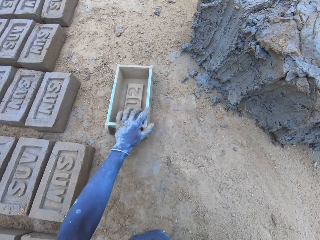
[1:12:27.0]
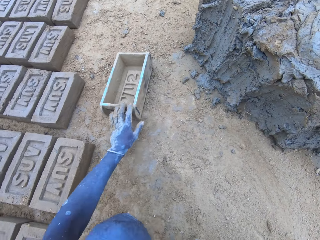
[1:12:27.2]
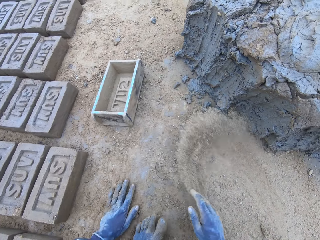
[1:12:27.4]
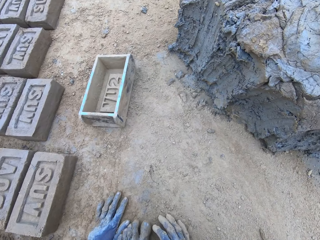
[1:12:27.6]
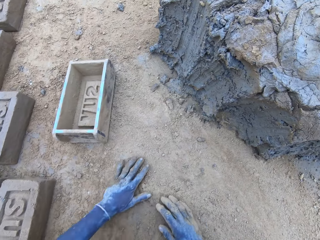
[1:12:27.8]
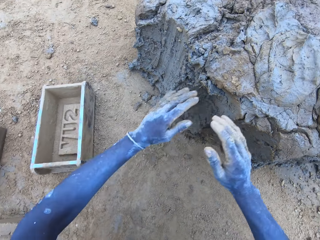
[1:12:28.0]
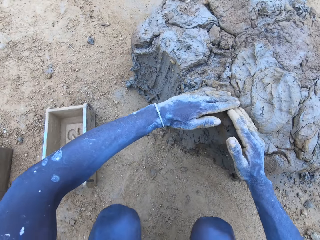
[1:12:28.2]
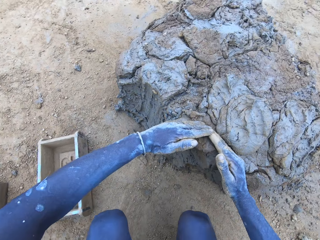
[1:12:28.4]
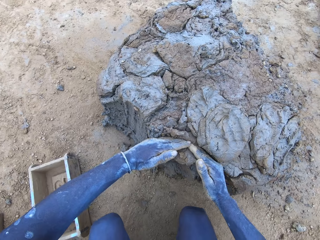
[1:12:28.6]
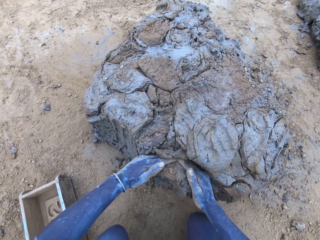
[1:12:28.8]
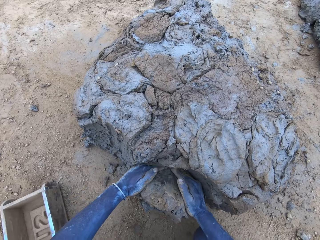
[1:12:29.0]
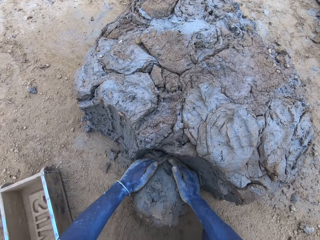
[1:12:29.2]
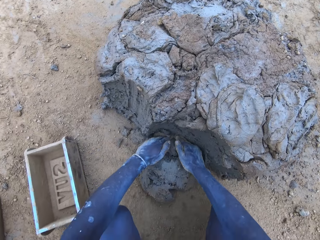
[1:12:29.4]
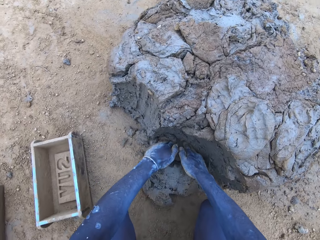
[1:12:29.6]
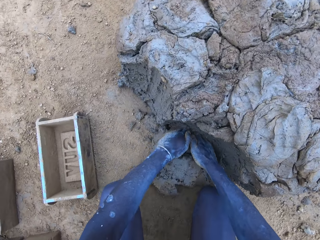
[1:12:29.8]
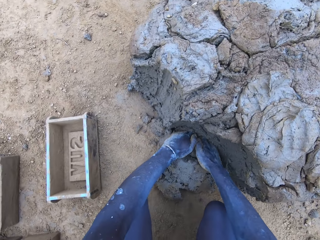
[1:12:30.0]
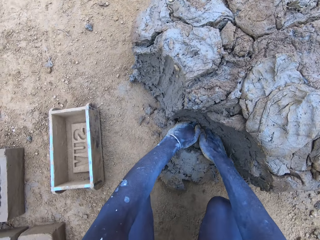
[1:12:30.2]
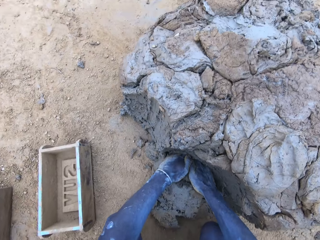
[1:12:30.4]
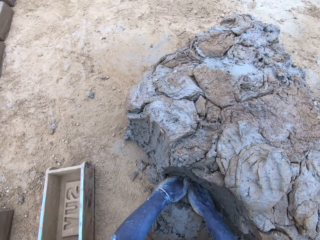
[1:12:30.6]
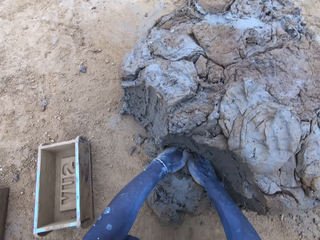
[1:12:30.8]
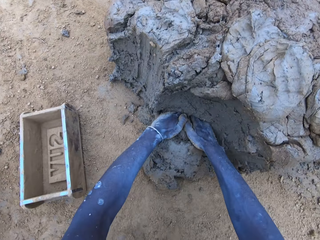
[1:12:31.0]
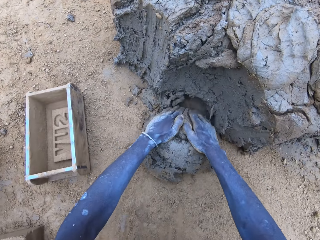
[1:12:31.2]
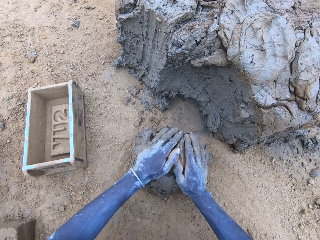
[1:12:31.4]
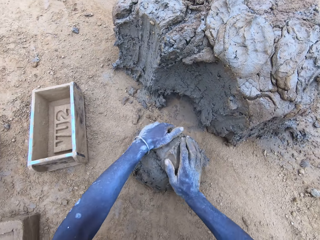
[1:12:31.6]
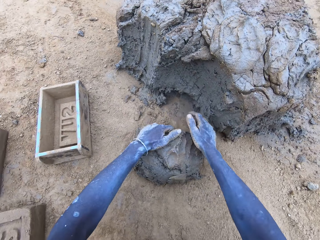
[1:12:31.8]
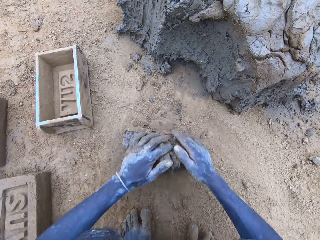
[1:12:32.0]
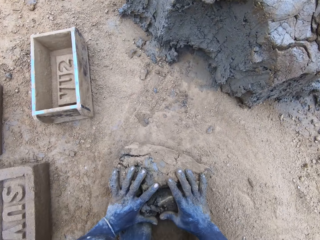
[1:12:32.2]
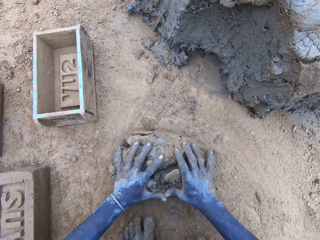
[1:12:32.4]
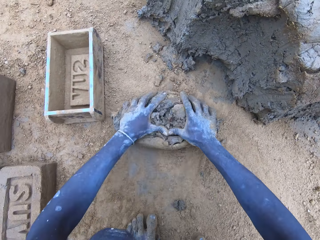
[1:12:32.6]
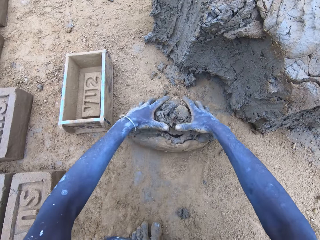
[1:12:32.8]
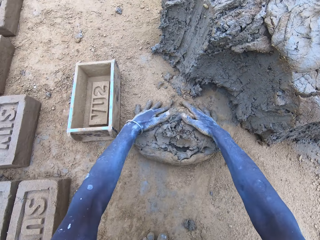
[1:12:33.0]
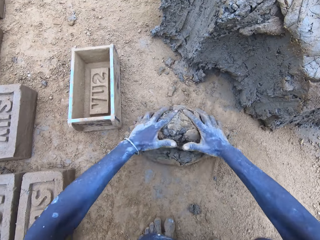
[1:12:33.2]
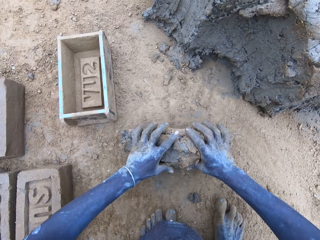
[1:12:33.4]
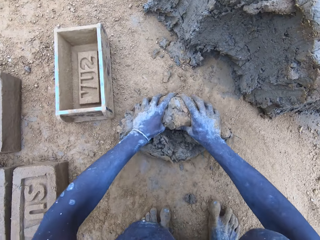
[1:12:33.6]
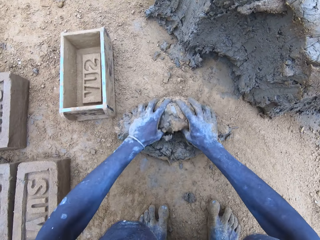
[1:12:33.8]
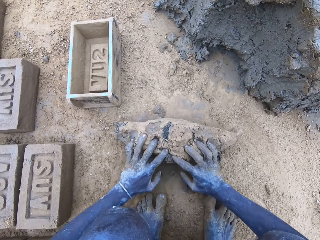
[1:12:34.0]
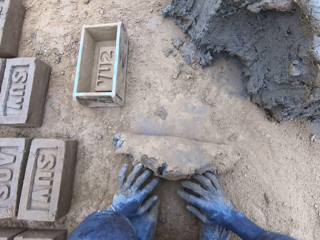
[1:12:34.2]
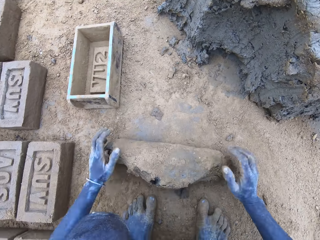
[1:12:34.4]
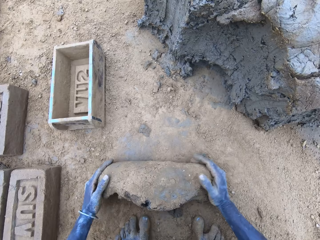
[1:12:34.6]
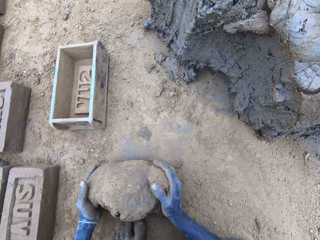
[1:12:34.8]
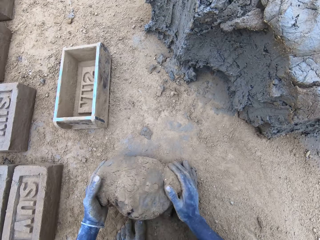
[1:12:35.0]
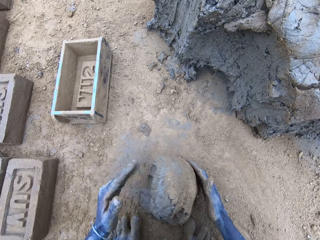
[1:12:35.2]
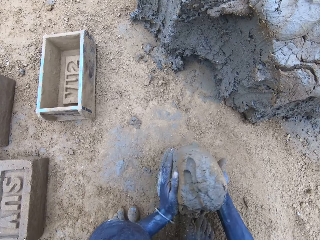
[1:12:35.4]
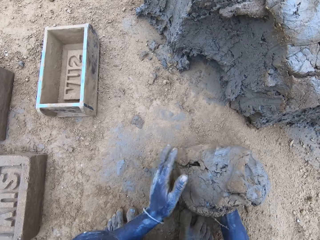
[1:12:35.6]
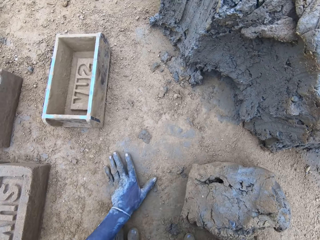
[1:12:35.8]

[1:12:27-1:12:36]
The camera wearer puts the mold box on the ground and spreads the sand with the hands. They cut the mud, scrape the mud, mold the mud, and roll the mud on the sand.

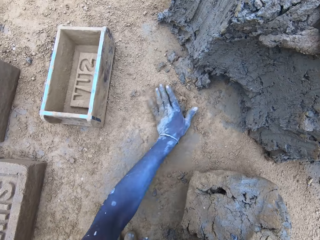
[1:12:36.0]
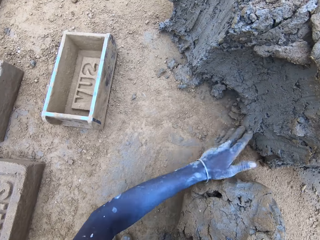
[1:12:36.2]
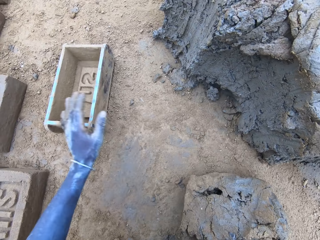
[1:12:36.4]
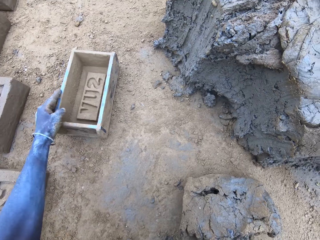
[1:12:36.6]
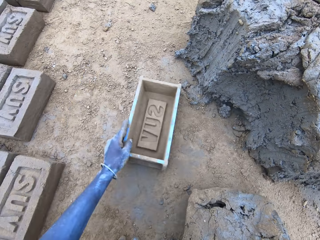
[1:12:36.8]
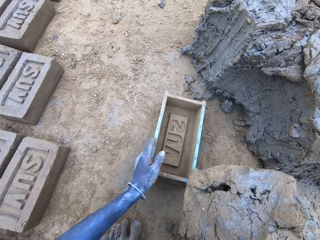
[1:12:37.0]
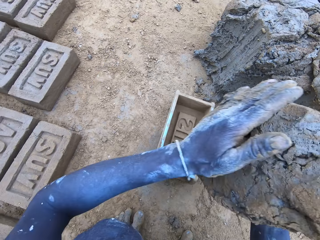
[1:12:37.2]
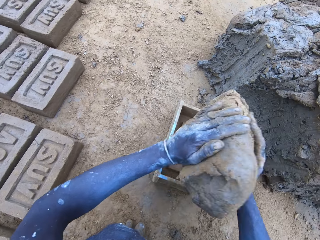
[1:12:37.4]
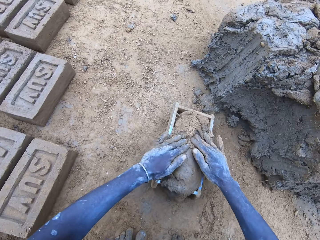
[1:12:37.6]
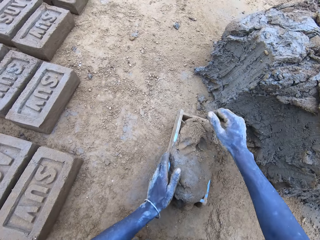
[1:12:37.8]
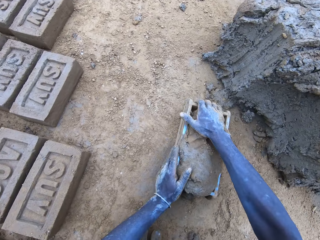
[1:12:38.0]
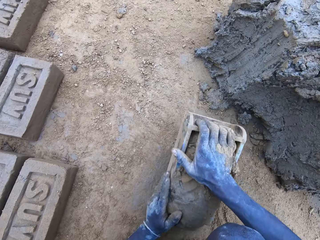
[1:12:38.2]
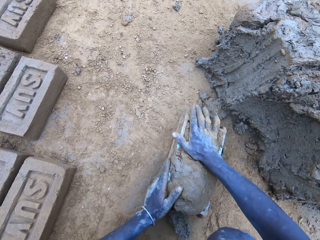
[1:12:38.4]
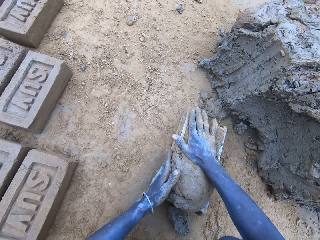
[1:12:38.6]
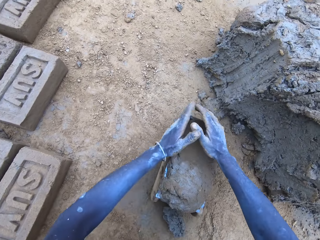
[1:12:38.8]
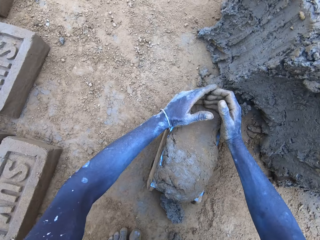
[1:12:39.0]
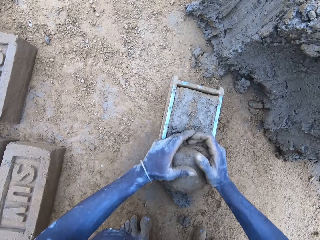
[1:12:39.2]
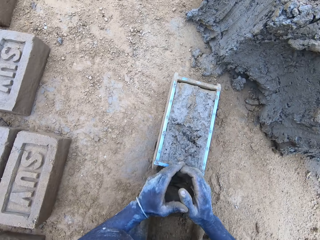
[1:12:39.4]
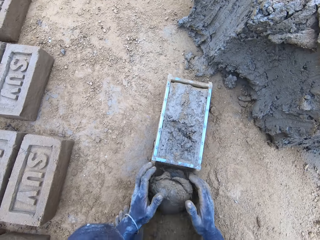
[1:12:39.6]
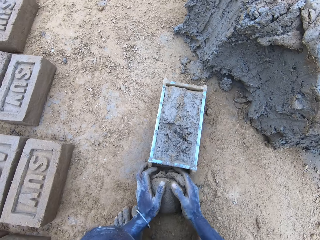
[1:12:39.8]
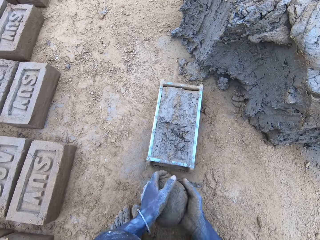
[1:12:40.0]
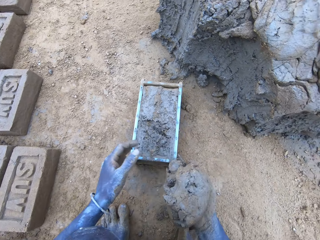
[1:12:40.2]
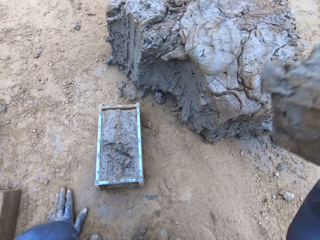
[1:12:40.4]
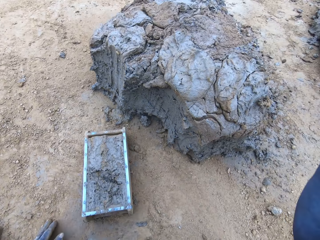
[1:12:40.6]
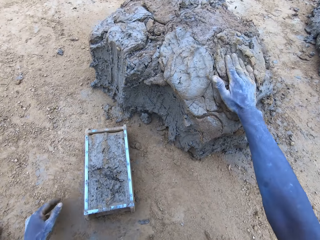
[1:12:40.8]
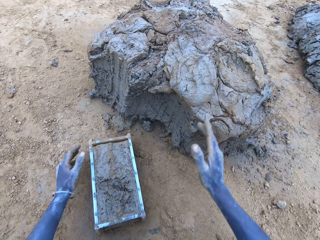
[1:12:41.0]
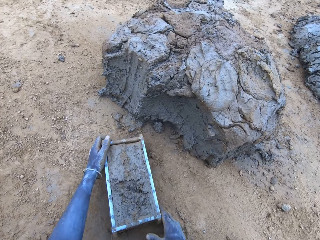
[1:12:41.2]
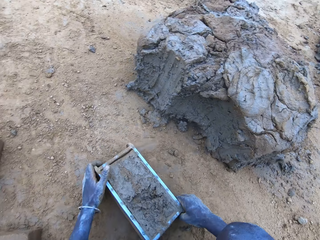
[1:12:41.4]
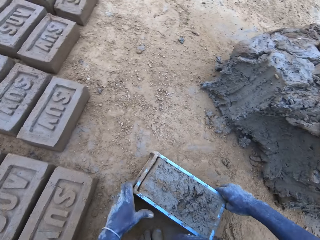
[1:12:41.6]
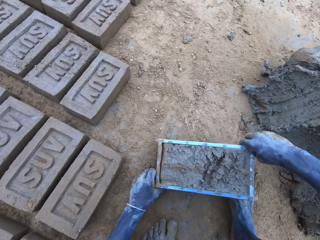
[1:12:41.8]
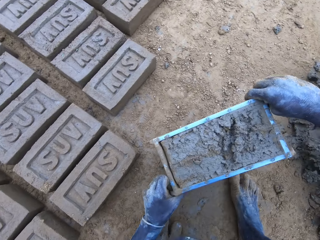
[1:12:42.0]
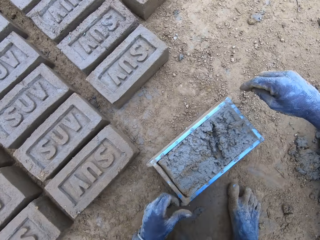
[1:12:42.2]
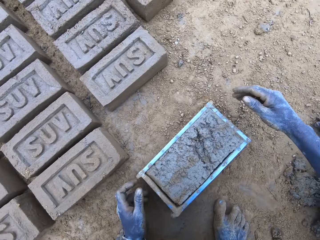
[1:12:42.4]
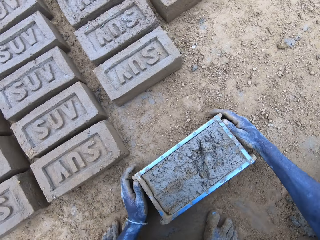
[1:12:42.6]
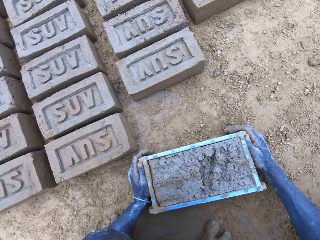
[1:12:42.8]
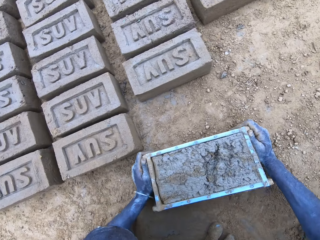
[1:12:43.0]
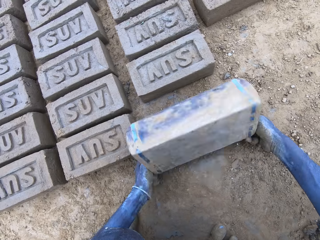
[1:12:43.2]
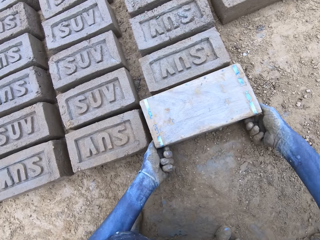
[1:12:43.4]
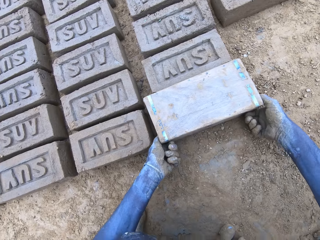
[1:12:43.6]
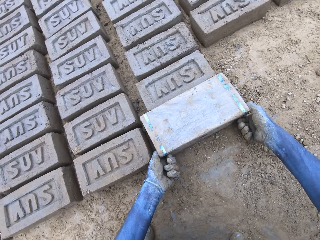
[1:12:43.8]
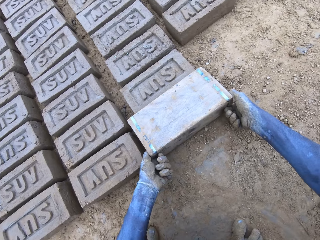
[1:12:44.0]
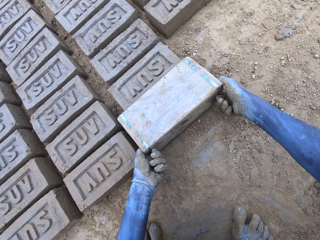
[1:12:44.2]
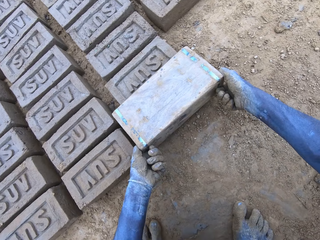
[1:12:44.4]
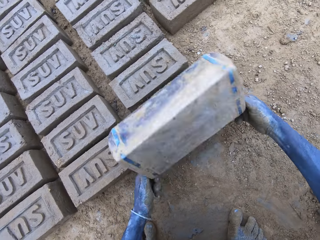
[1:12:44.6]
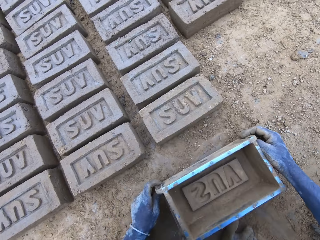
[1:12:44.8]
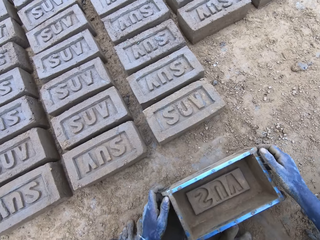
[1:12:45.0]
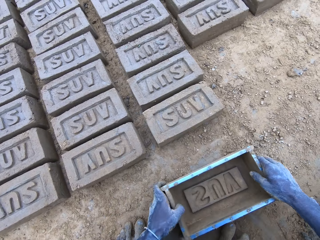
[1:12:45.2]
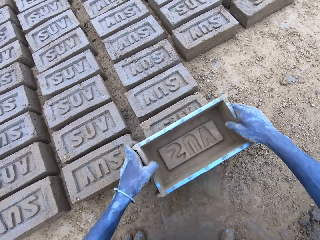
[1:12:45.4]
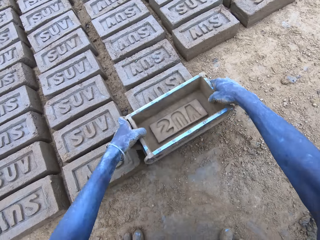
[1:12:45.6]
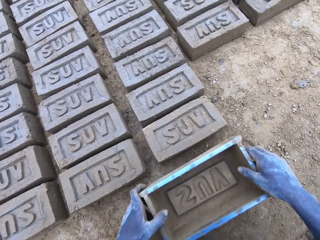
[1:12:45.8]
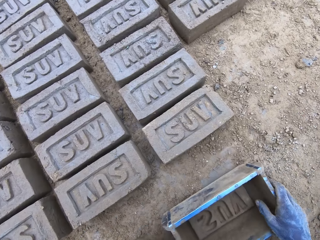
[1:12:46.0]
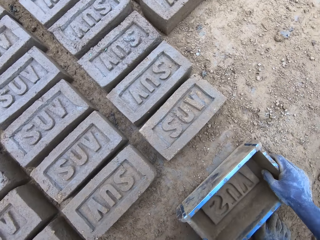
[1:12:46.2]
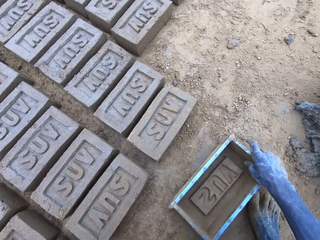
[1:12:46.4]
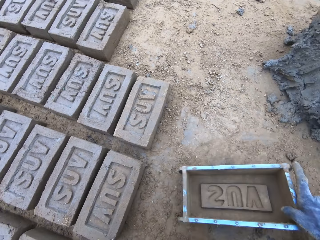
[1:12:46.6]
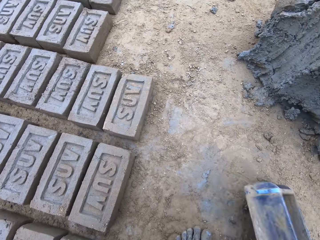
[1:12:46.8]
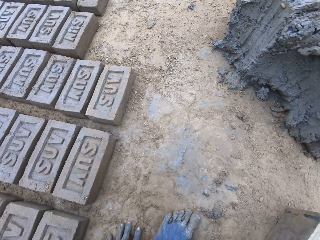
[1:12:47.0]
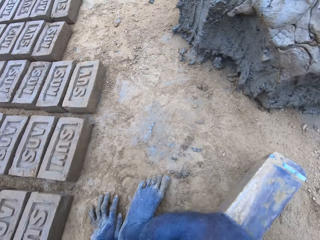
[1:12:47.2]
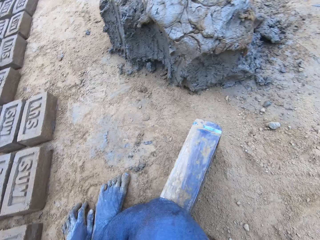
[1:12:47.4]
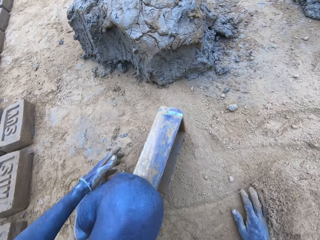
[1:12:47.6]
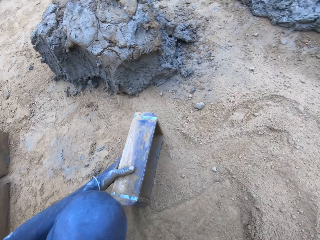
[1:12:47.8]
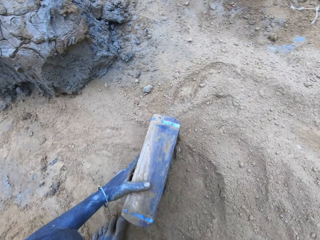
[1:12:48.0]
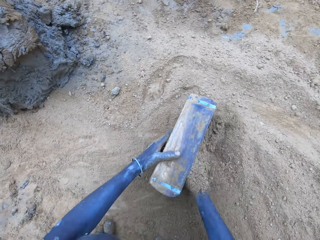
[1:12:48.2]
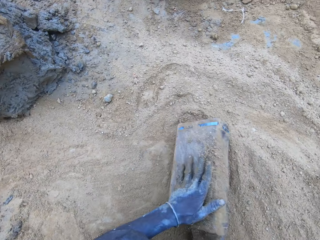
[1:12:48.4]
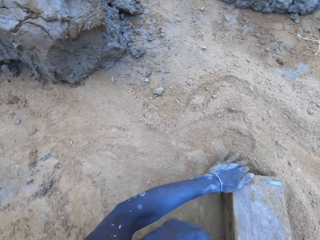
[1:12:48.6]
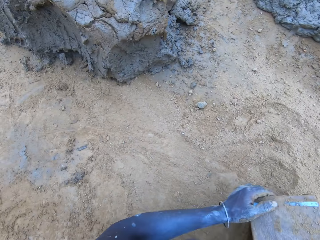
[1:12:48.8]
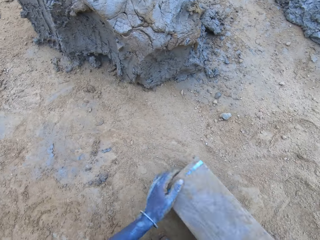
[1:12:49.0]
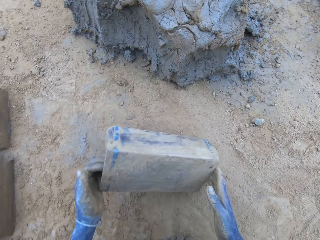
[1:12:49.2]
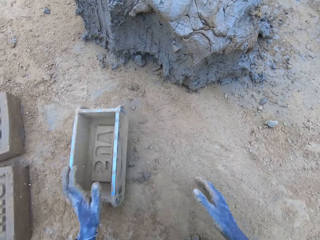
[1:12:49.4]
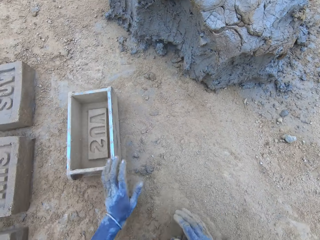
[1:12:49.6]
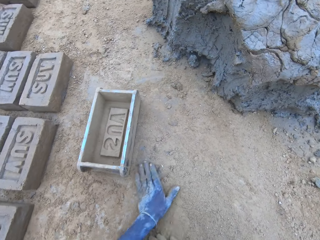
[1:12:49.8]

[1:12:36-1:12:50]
The camera wearer wipes the sand and pulls the mold box. They put the mud in the mold box and press the mud in the mold box. They reduce the mud and drop it. They scrape the surplus mud from the mold box, stick the mud to the mud, pull the mold box, and hit the mold box on the ground. They put the brick on the ground. They turn the mold box upside down and remove the mold box from the brick. They put the mold box on the ground, lift up the mold box, place the mold box on top of the brick, put the mold box on the ground, and drag the mold box on the ground. They sprinkle sand into the mold box and put the mold box on the ground.
